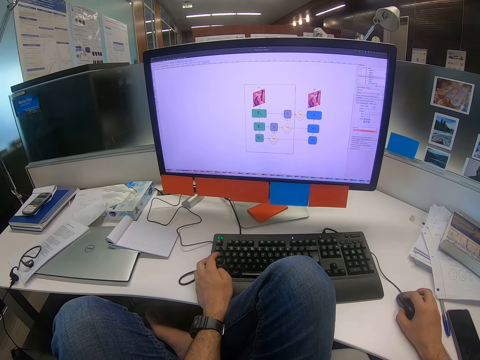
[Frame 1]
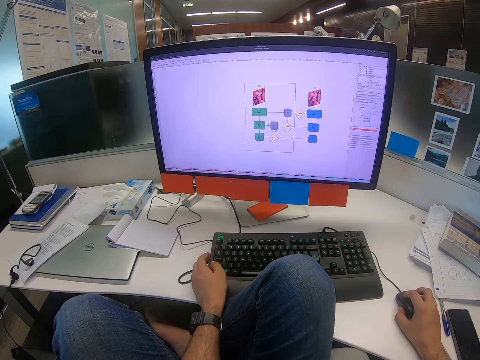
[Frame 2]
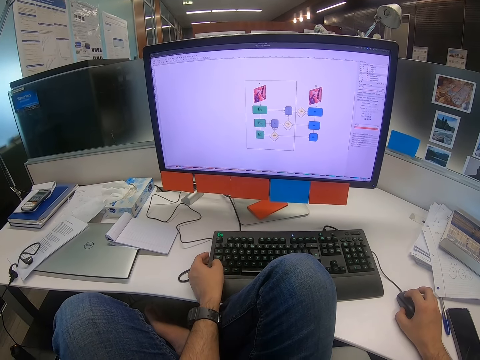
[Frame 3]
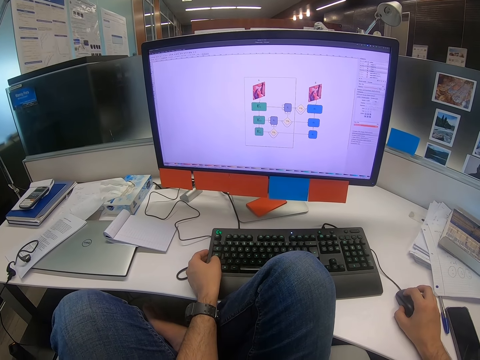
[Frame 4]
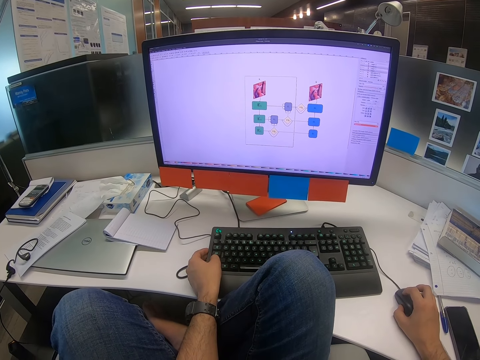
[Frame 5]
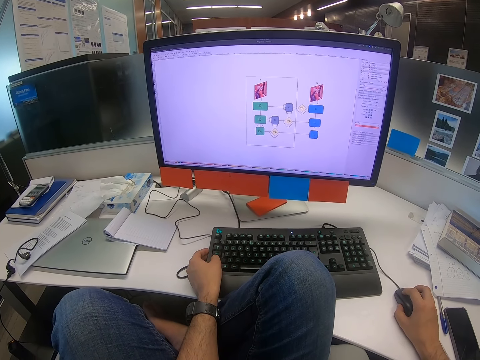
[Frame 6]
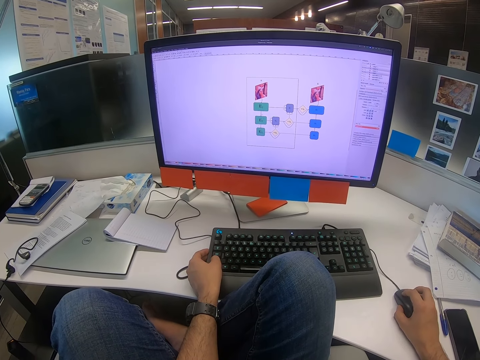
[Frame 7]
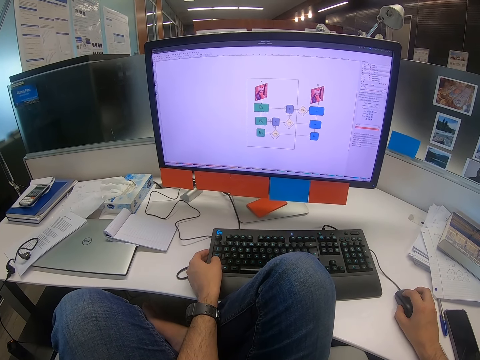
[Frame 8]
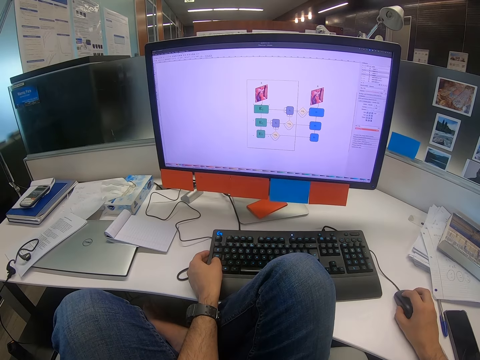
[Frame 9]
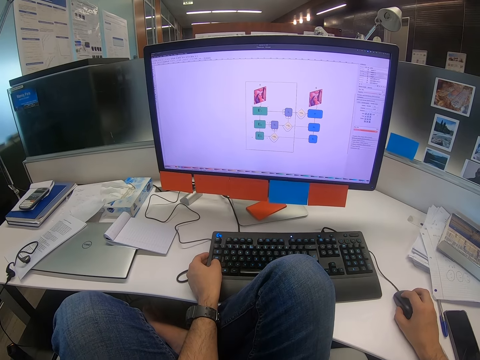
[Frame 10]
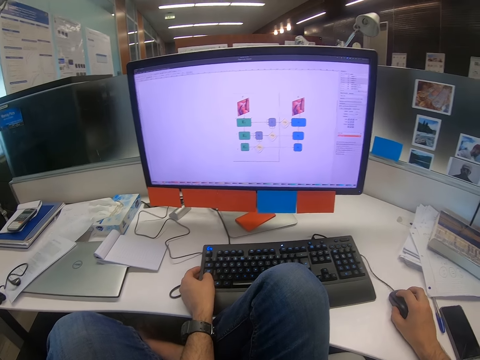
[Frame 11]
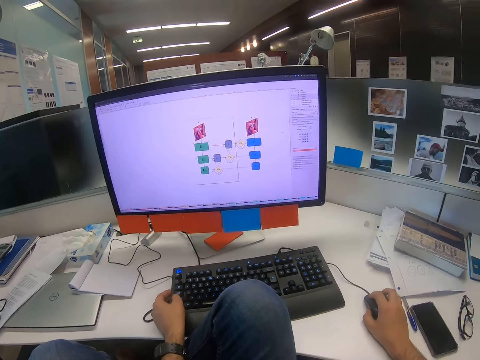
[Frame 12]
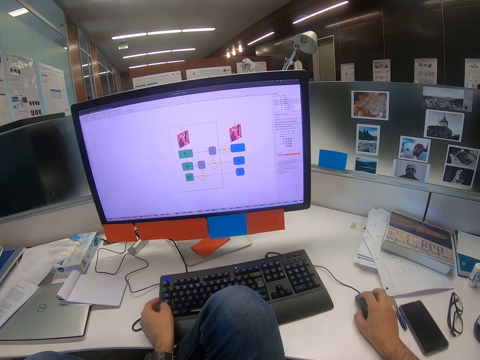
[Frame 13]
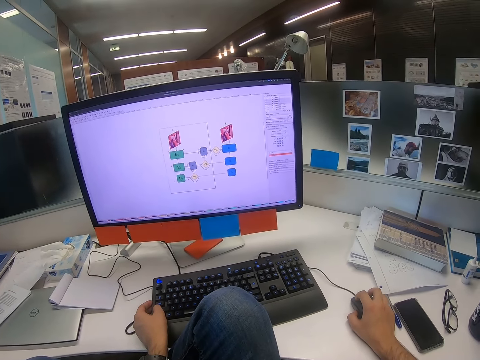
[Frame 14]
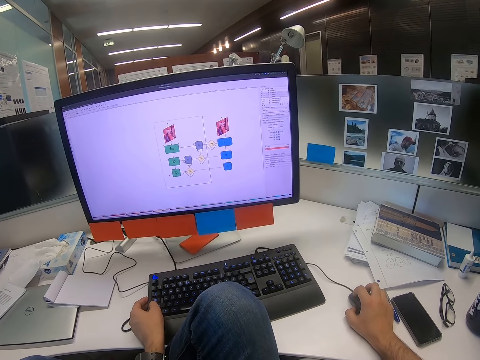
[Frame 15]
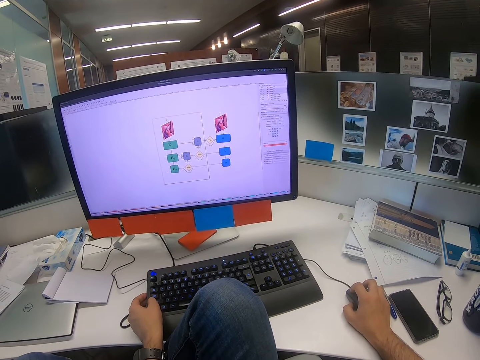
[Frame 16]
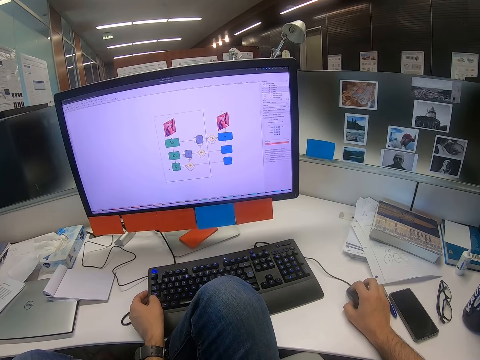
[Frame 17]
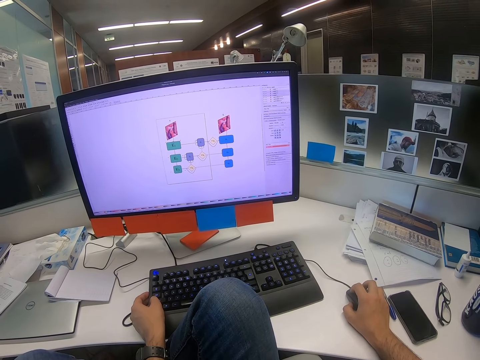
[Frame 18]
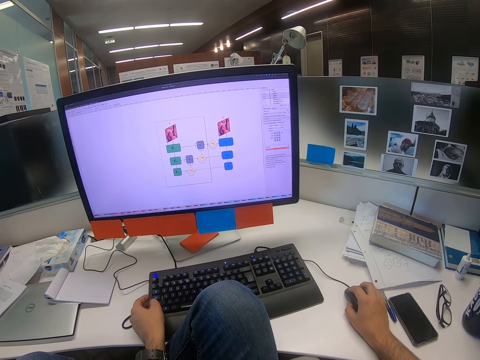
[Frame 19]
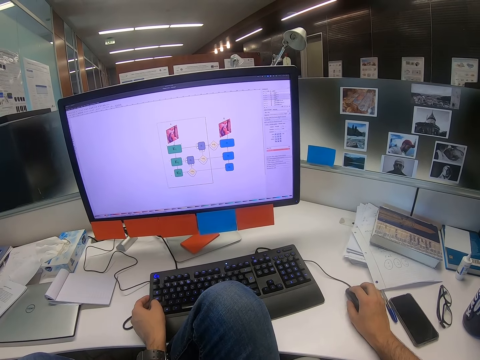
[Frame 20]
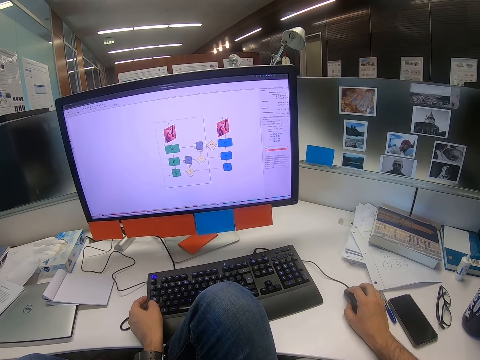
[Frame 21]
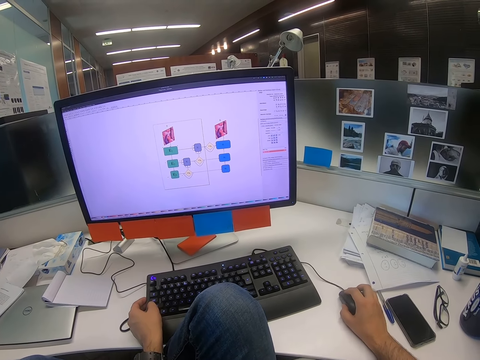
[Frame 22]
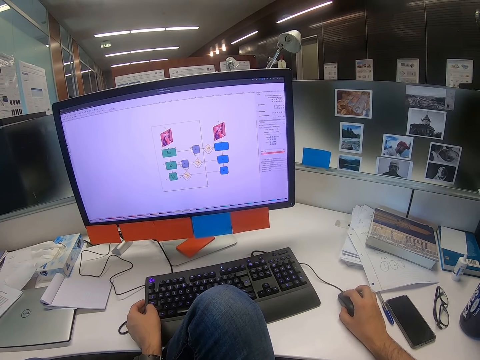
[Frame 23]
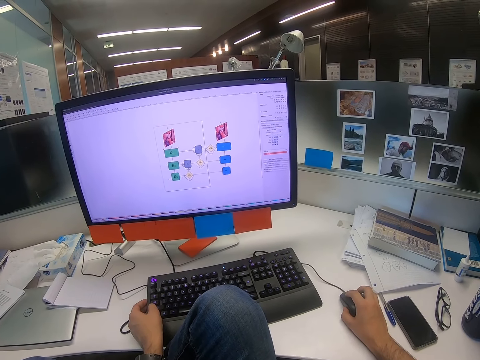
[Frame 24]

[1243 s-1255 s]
The camera wearer presses on the keyboard with his left hand. He moves the mouse with his right hand.

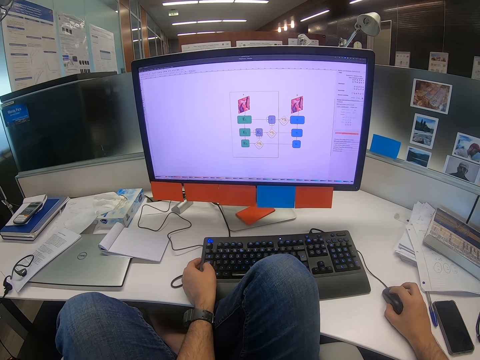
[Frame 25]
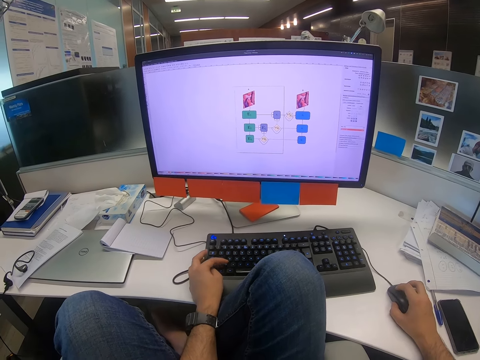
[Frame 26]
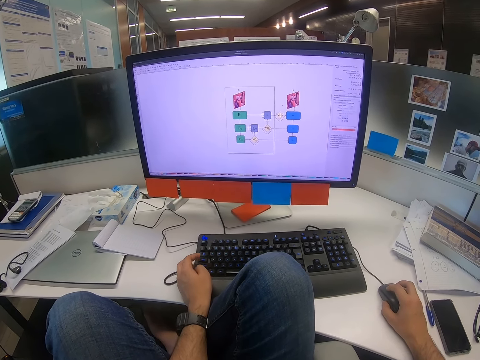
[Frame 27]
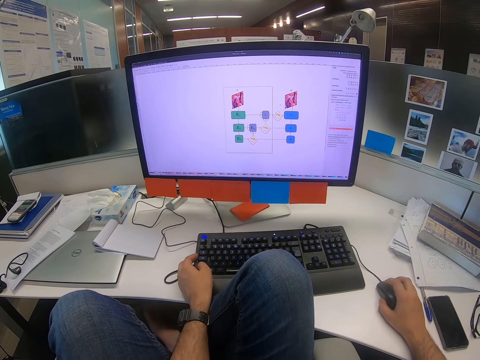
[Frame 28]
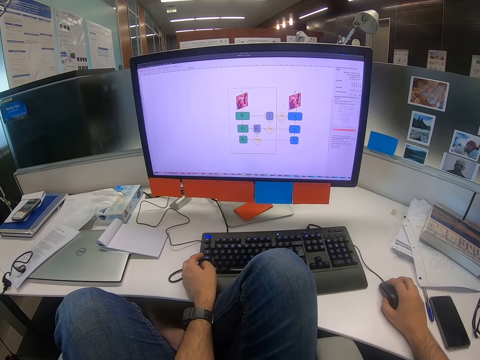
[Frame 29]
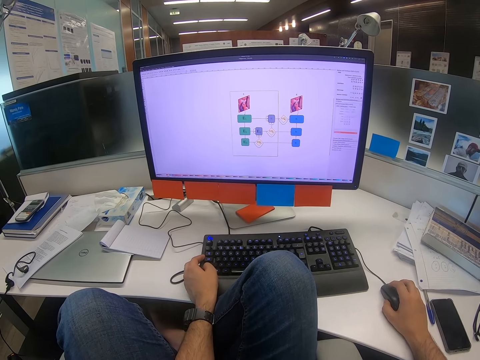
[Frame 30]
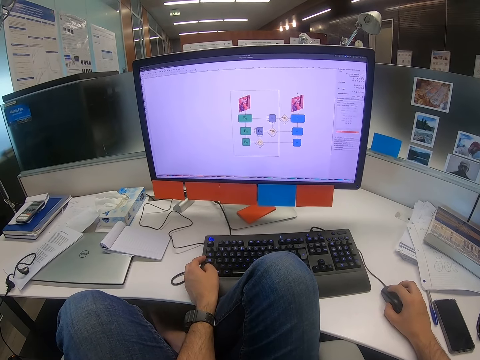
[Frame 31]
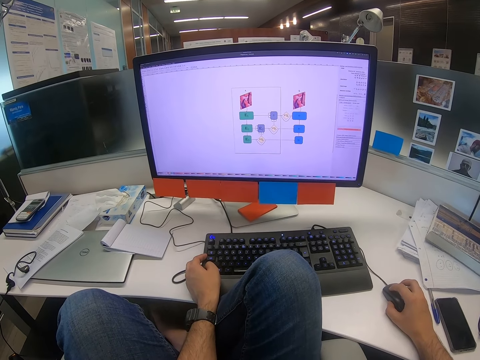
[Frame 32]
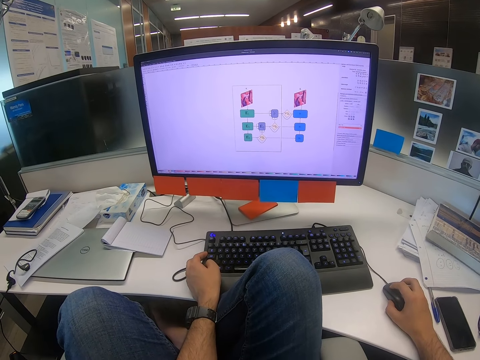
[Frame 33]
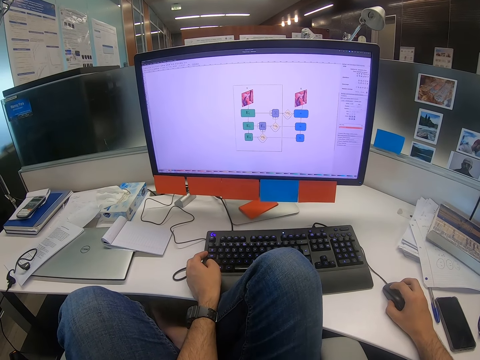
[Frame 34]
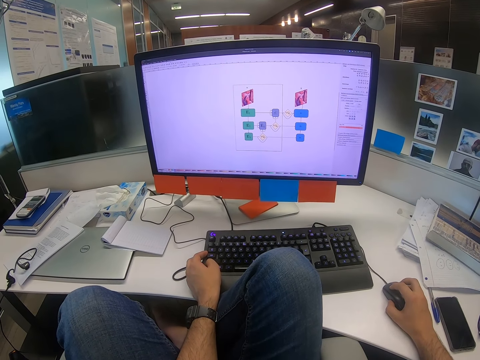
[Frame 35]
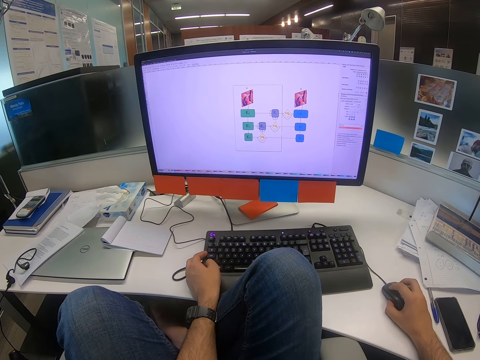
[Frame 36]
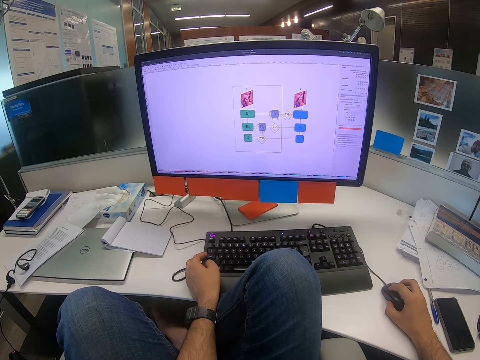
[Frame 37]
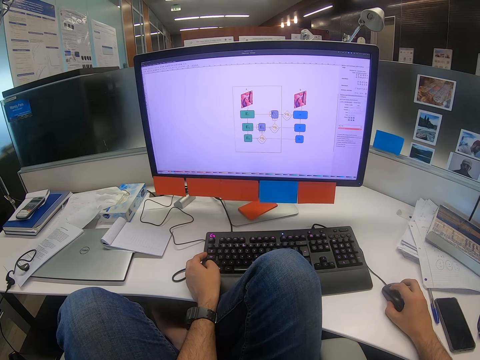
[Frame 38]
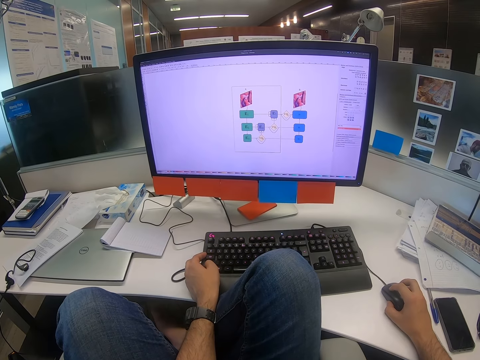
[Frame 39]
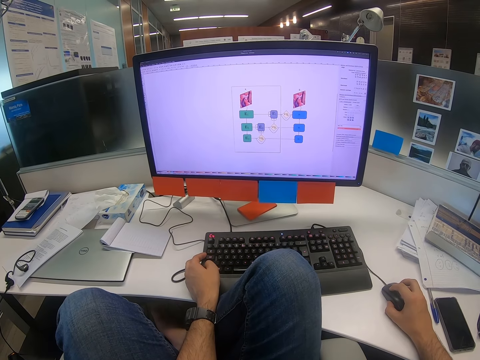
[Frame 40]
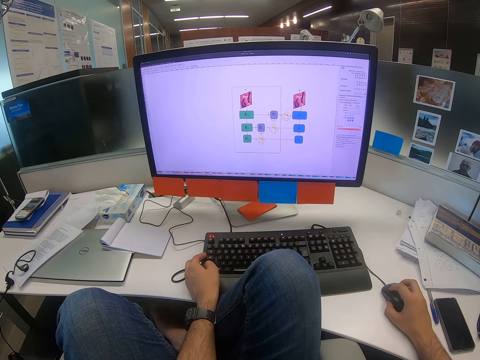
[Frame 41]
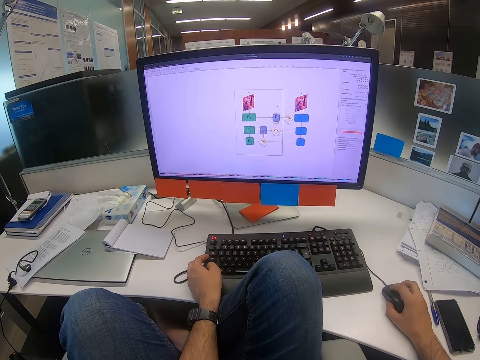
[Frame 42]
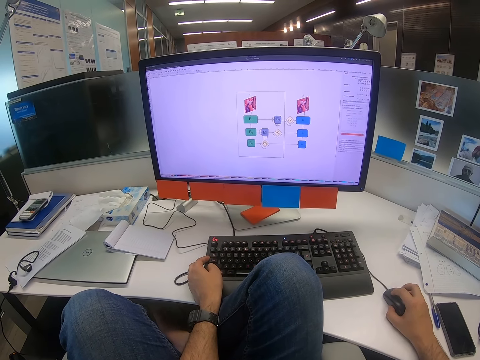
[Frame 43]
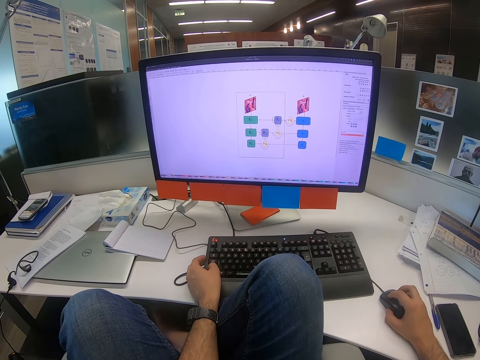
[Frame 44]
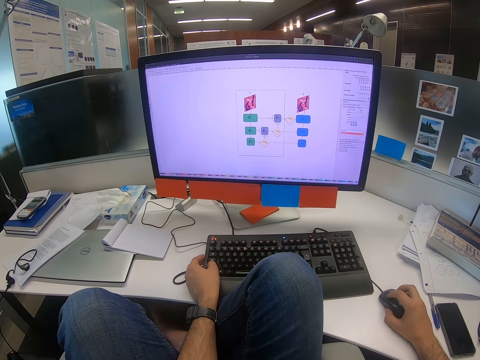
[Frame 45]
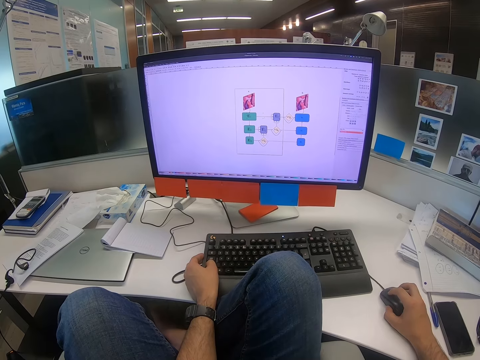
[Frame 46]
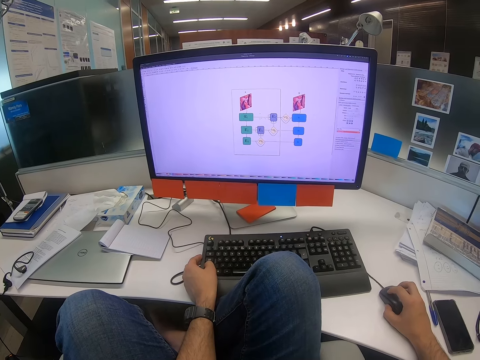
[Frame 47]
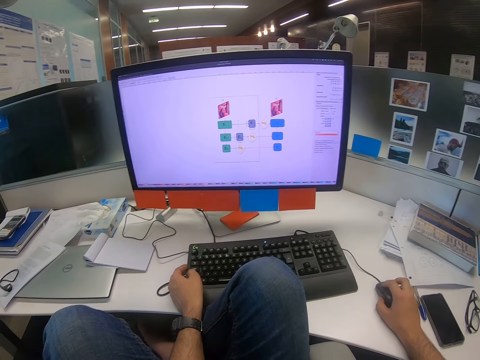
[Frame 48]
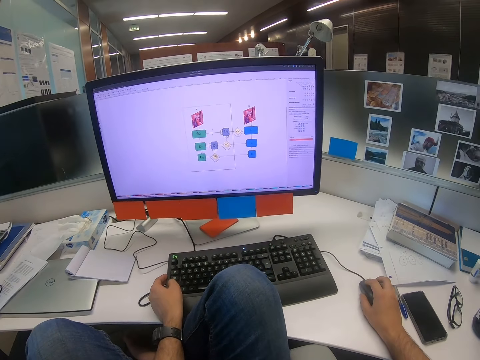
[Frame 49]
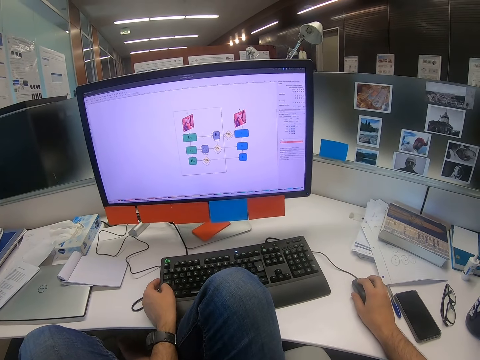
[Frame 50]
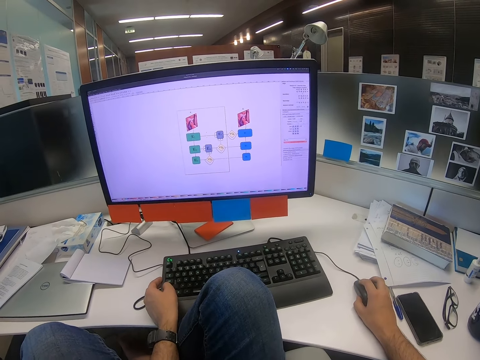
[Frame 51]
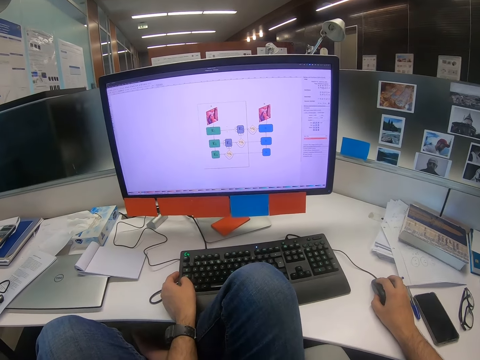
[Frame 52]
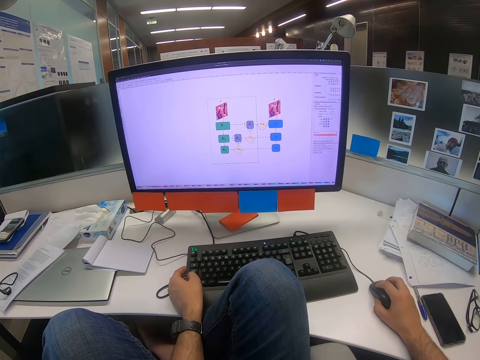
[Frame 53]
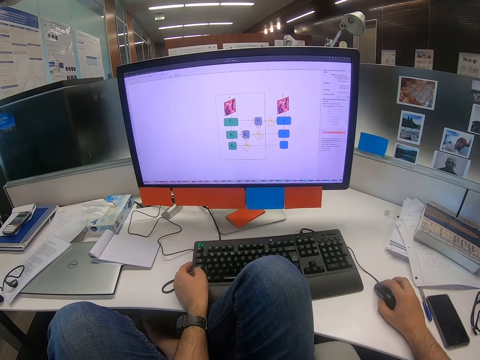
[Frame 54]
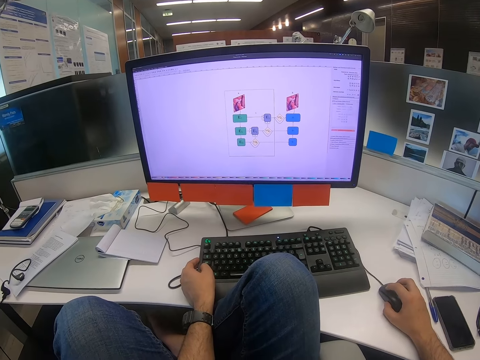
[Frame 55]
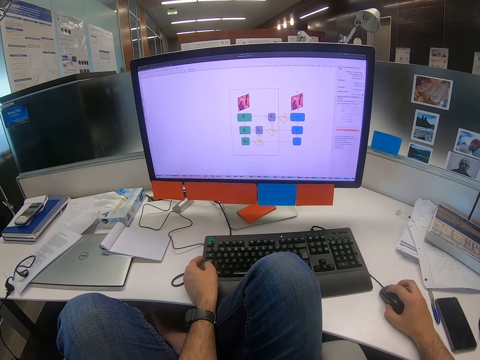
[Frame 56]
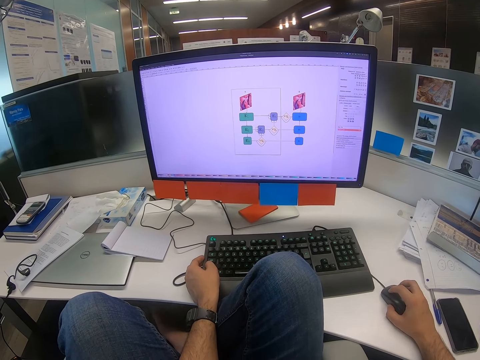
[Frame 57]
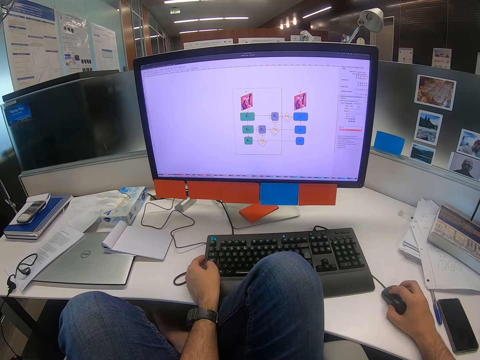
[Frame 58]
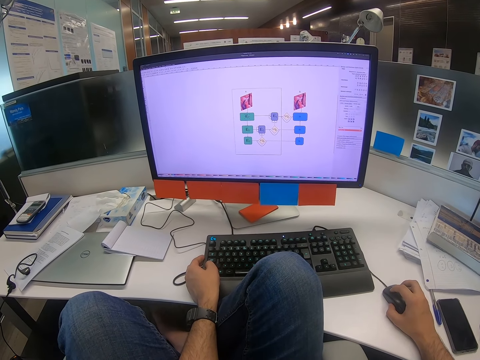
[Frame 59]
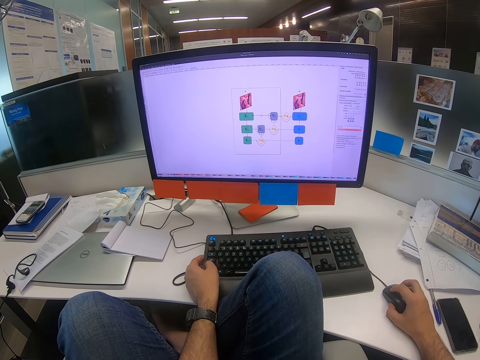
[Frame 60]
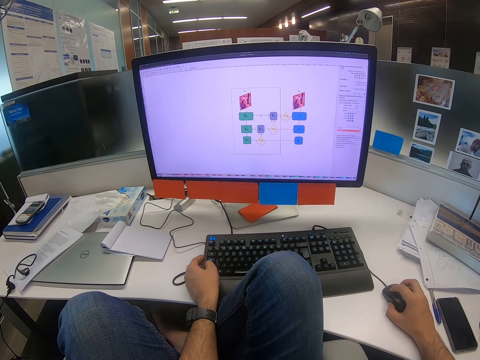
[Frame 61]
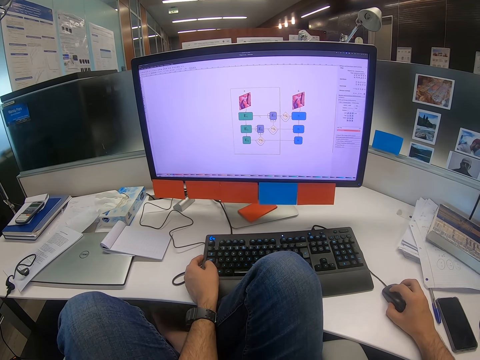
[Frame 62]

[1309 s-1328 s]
The camera wearer presses on the keyboard with his left hand. He moves the mouse with his right hand.
